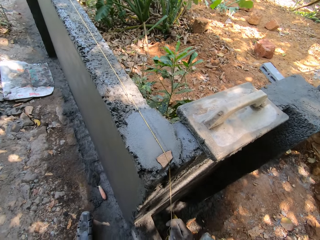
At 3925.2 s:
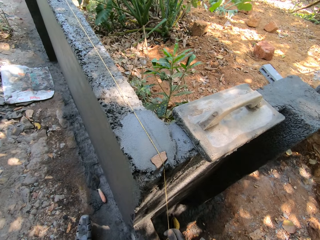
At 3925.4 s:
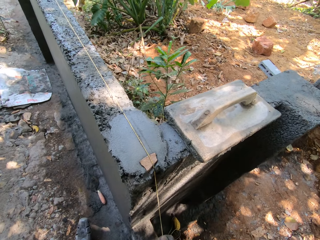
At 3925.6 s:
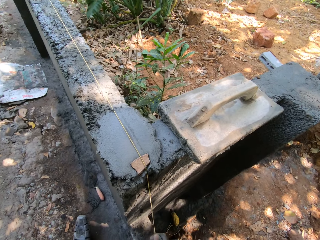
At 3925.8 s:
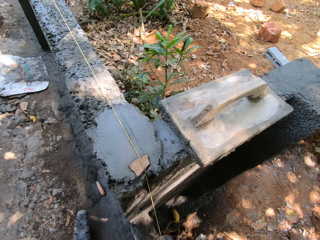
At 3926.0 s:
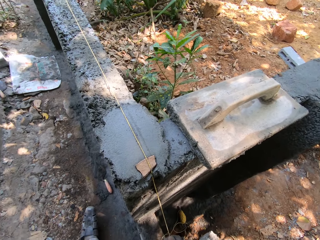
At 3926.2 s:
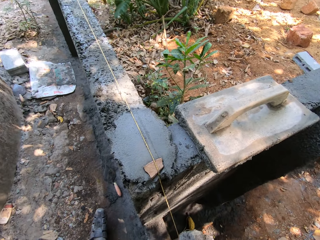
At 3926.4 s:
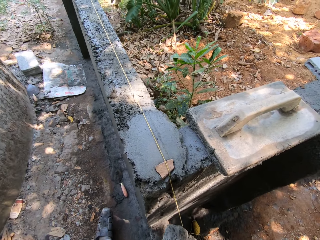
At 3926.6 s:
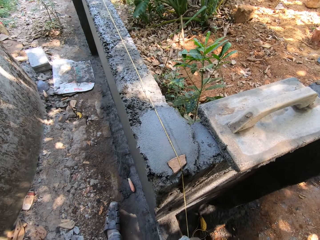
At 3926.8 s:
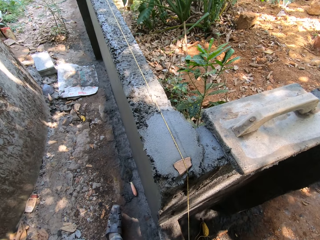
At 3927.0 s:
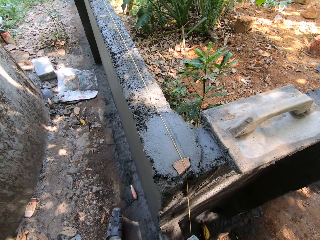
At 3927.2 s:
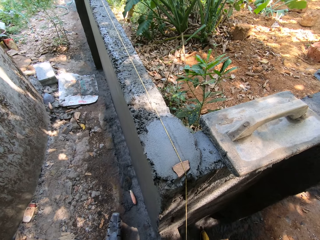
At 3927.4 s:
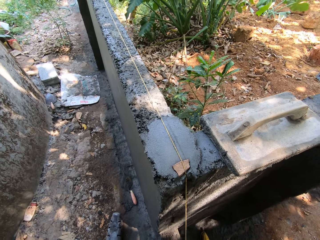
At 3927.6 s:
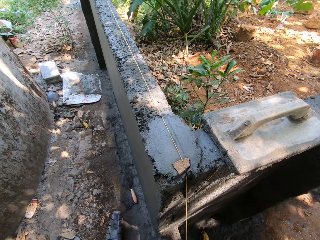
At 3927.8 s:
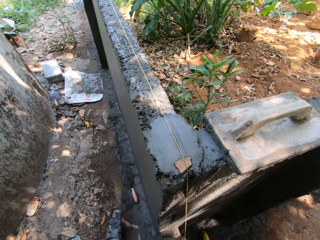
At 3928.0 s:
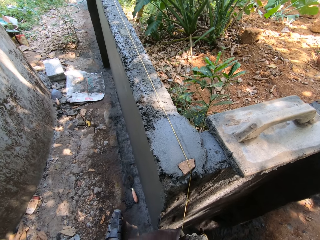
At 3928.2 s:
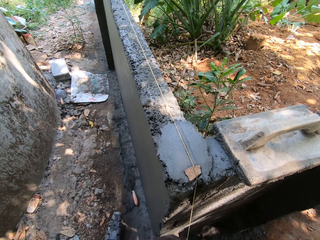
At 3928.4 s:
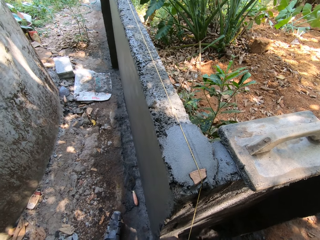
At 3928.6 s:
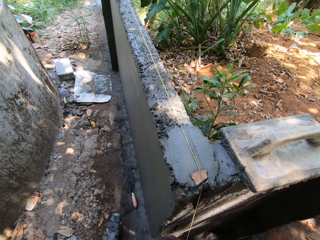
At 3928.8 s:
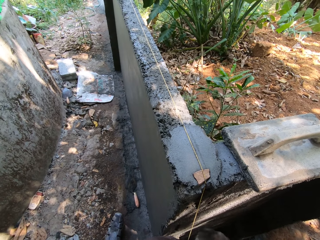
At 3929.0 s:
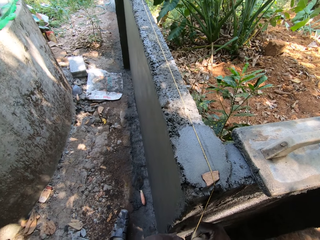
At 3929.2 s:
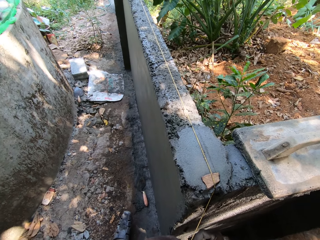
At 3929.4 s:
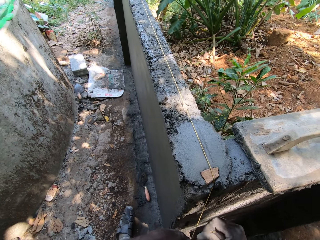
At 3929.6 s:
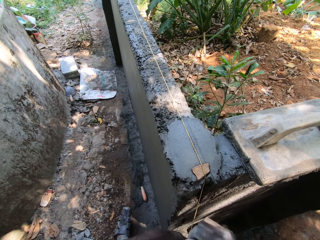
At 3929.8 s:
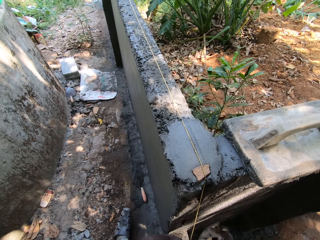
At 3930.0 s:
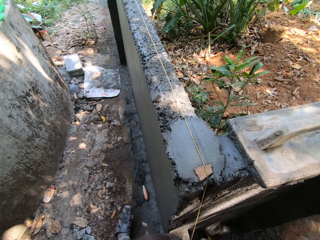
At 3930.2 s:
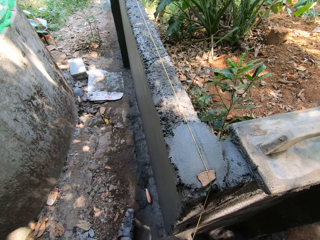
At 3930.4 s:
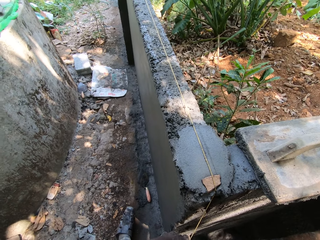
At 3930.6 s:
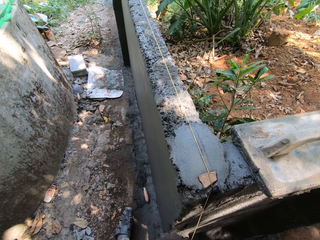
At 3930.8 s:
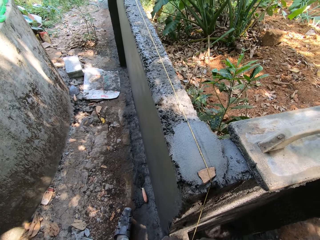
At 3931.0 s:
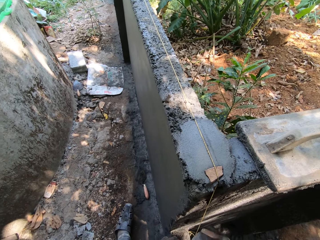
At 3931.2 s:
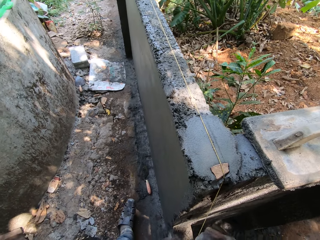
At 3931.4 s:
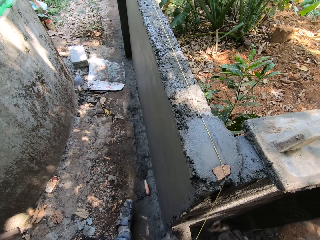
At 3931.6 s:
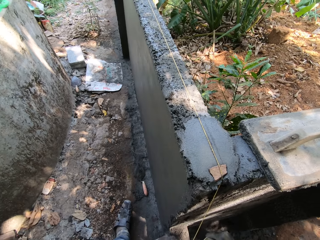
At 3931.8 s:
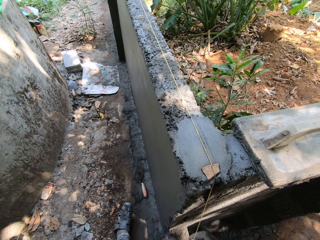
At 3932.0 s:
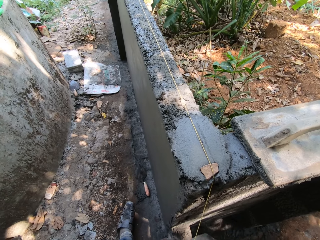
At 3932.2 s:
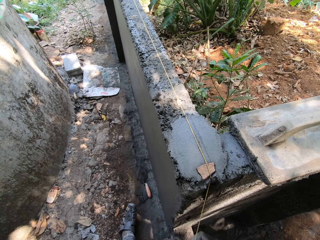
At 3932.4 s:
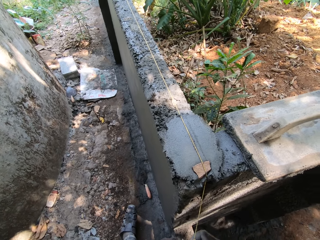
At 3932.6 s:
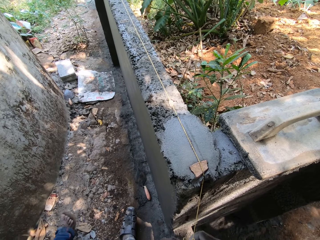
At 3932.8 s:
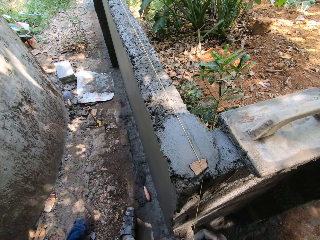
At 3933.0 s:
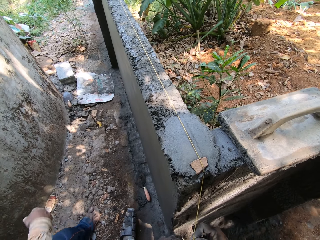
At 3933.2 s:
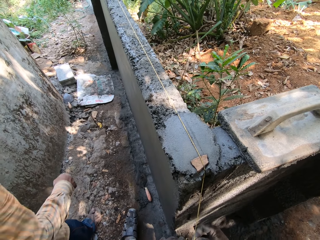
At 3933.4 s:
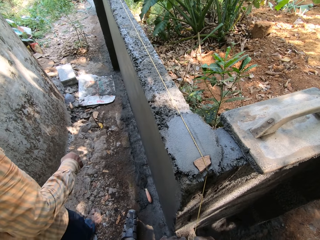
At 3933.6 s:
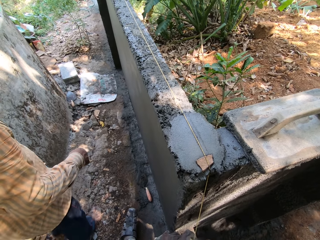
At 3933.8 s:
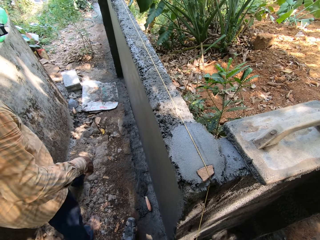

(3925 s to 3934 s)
The camera wearer pulls the rope on the slate with his right hand. He ties the rope on a stone.

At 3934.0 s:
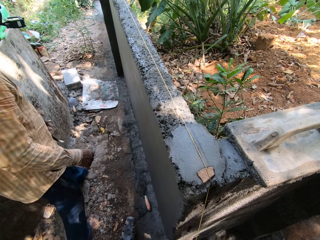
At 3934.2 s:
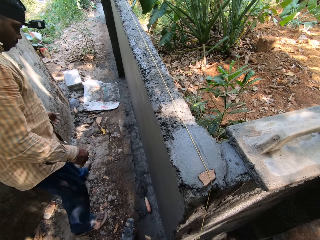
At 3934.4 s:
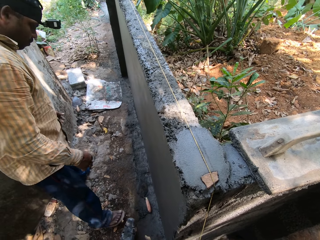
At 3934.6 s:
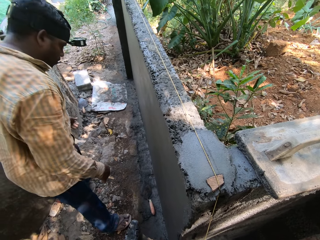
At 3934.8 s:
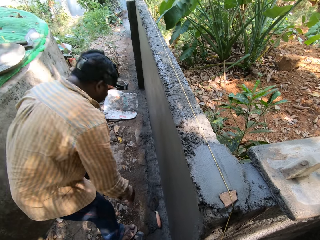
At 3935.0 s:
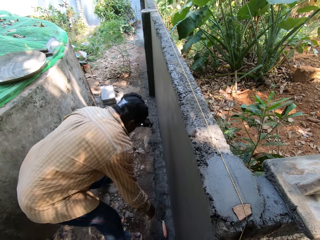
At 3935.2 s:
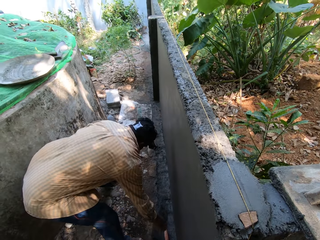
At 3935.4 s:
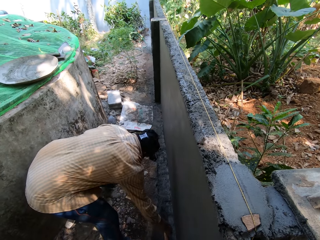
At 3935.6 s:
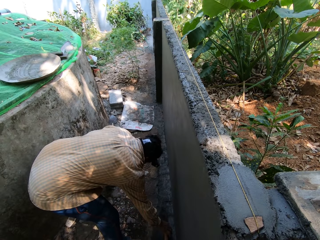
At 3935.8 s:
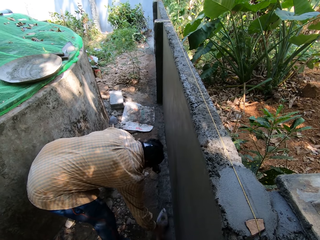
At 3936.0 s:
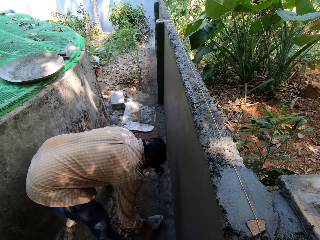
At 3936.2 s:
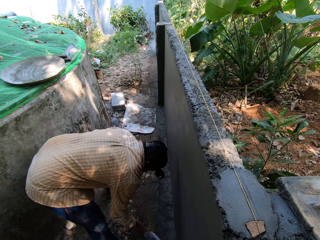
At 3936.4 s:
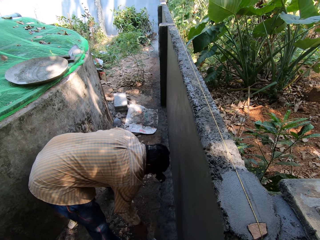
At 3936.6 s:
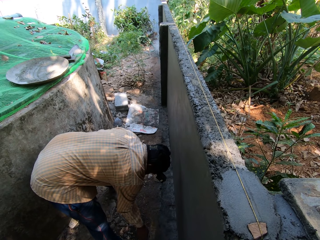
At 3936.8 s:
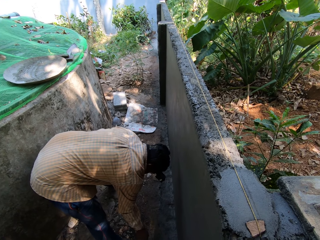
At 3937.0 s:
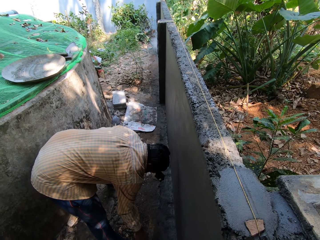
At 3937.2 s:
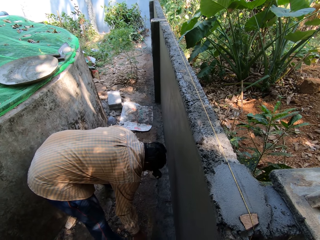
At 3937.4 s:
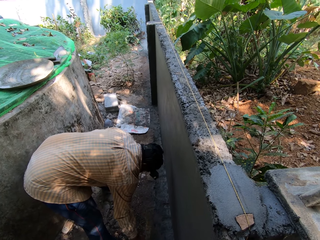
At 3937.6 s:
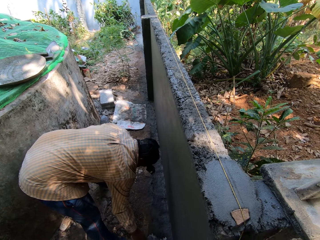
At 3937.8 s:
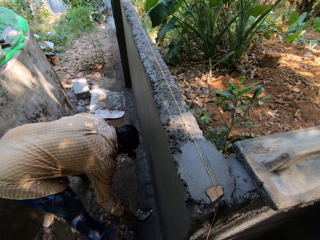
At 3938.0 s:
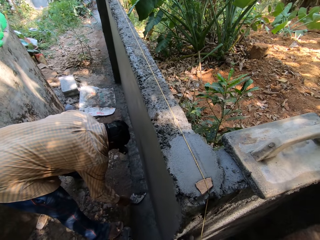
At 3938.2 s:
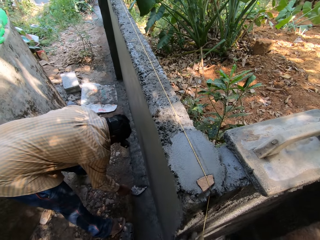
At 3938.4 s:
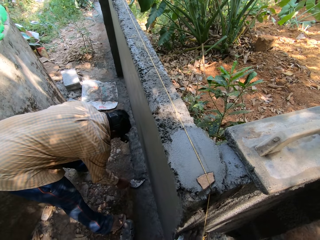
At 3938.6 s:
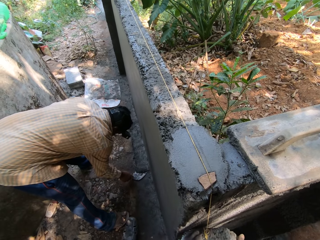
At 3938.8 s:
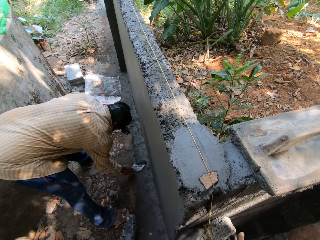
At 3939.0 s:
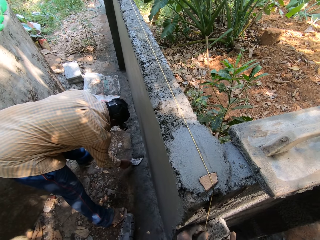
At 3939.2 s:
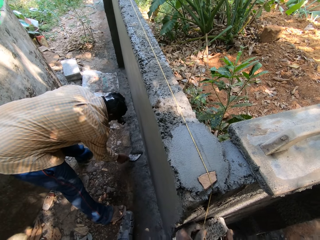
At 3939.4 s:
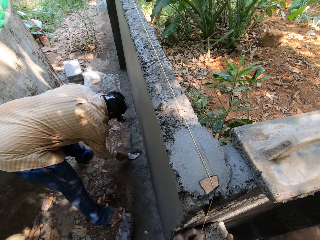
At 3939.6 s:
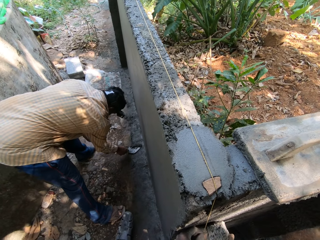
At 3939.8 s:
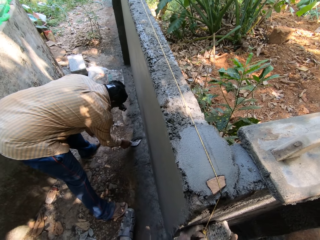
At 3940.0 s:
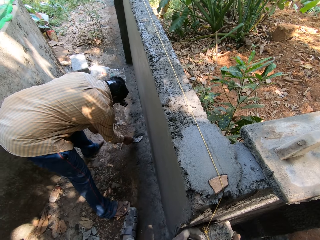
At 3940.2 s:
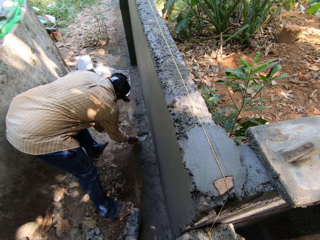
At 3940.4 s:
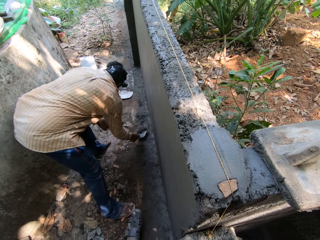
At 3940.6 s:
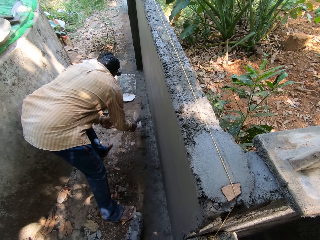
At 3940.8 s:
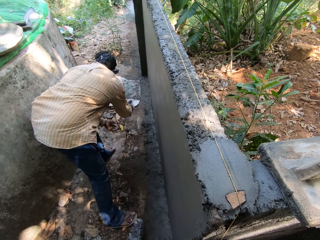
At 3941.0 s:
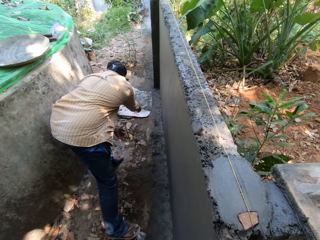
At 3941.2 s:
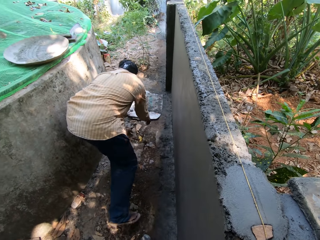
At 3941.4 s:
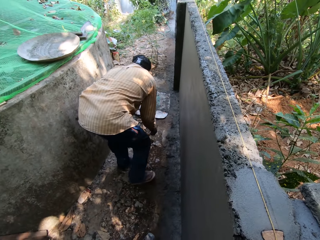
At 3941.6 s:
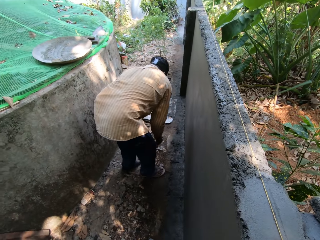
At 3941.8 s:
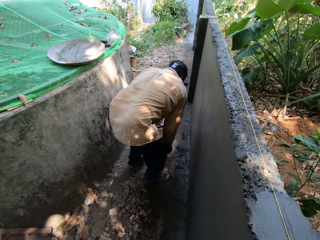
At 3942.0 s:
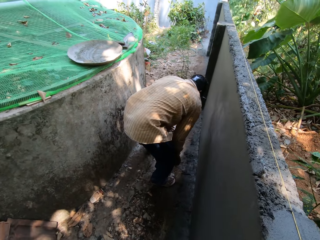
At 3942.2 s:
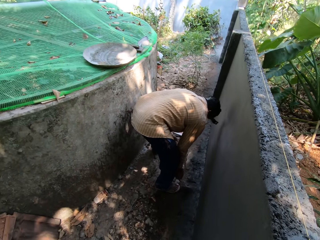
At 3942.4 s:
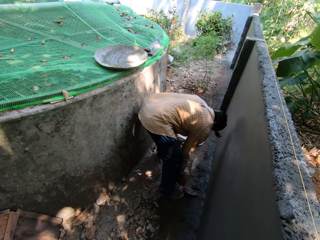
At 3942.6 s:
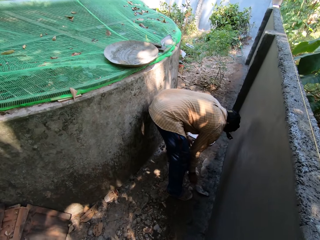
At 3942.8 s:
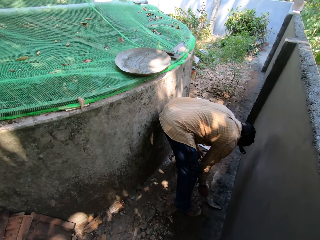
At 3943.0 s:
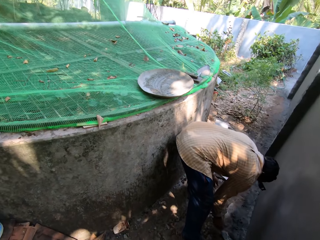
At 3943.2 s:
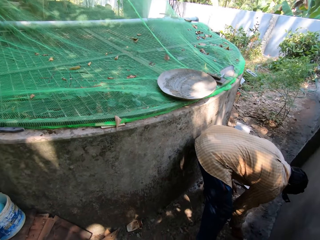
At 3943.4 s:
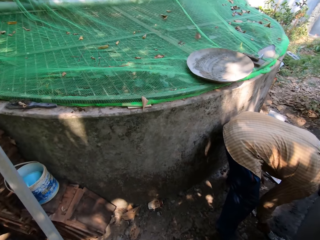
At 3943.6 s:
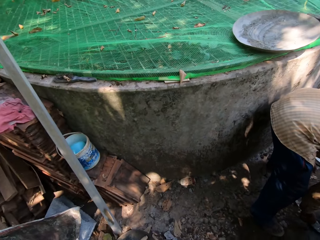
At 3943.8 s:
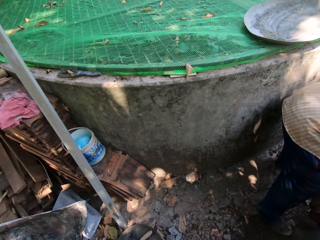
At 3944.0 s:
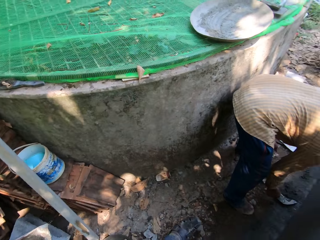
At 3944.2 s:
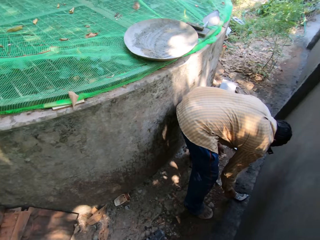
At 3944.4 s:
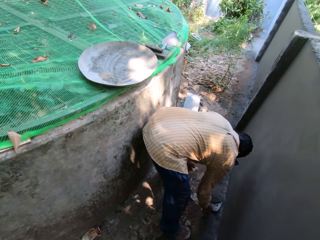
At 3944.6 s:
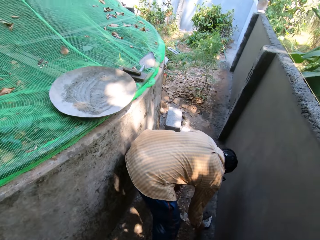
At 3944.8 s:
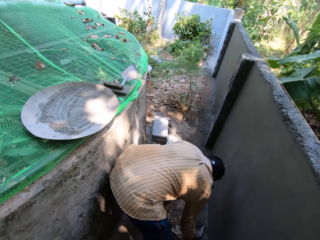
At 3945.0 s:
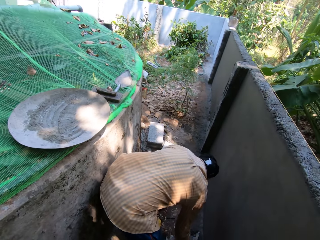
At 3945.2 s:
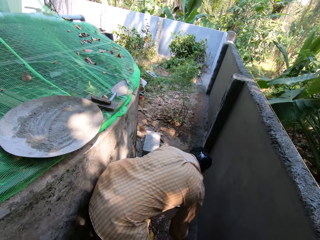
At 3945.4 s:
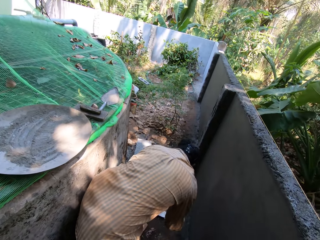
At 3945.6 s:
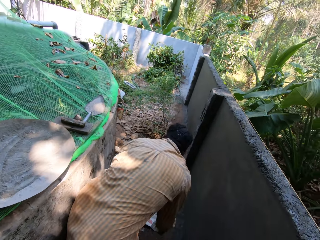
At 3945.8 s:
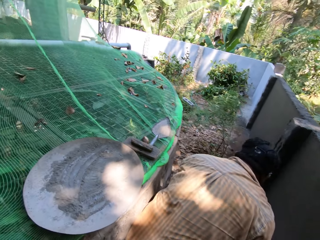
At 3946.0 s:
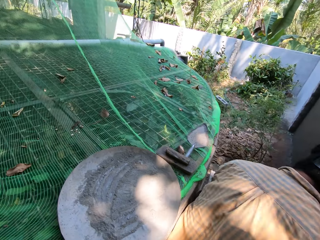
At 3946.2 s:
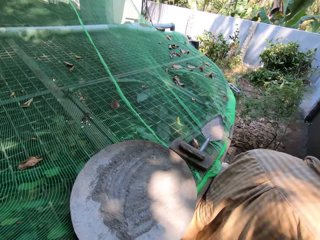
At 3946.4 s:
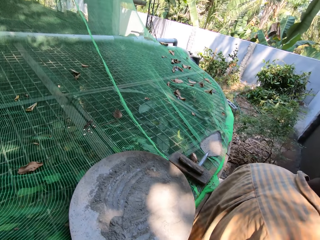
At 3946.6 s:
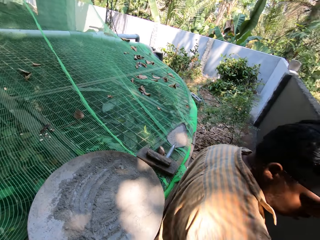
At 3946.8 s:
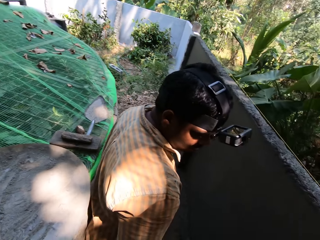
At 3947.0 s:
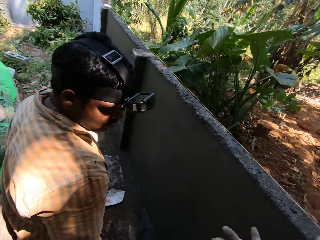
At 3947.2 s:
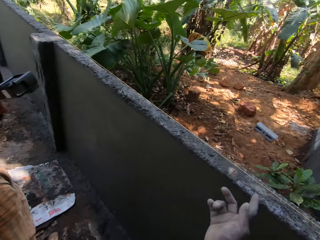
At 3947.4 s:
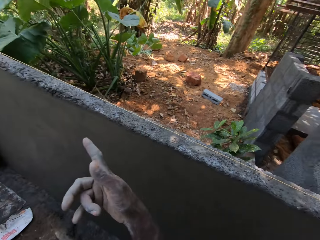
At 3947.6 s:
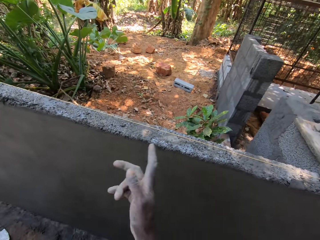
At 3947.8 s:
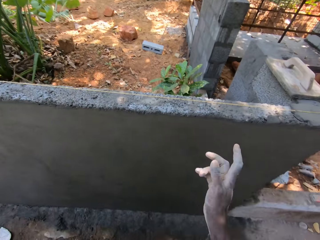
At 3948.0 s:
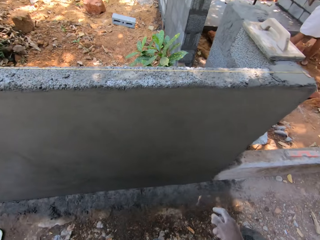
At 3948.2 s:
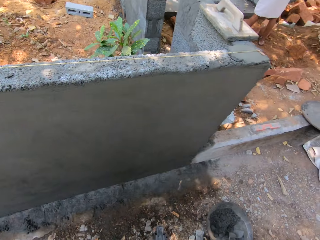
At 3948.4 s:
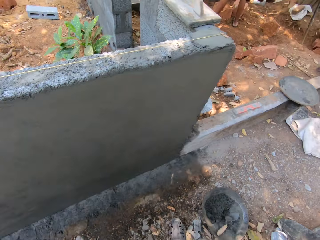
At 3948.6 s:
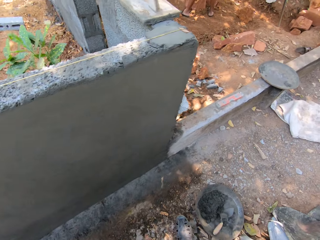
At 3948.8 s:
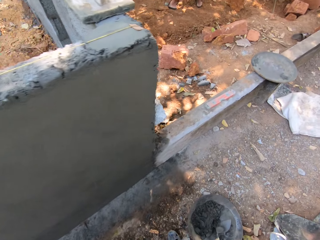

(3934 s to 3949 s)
A man picks a trowel from the floor with his right hand. The man scrapes mortar from the base of the fence with the trowel in his right hand. The camera wearer ties a rock to the rope on the fence with his hands. The man pours the mortar on the trowel in his right hand on a bag on the floor. The man scrapes mortar from the base of the fence with the trowel in his right hand. The camera wearer walks around the block. The man pours the mortar on the trowel in his right hand on the bag on the floor. The camera wearer dialogues with the man.
